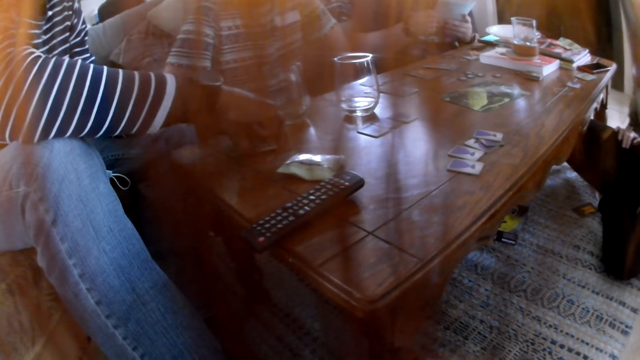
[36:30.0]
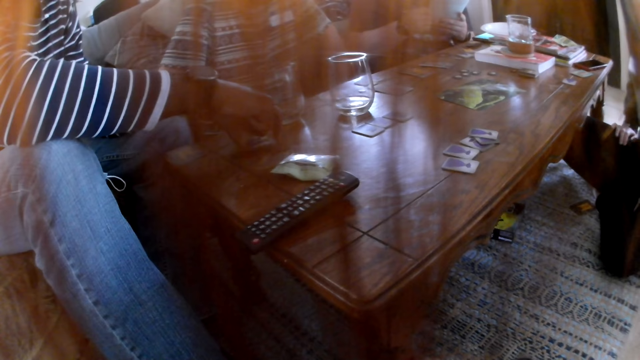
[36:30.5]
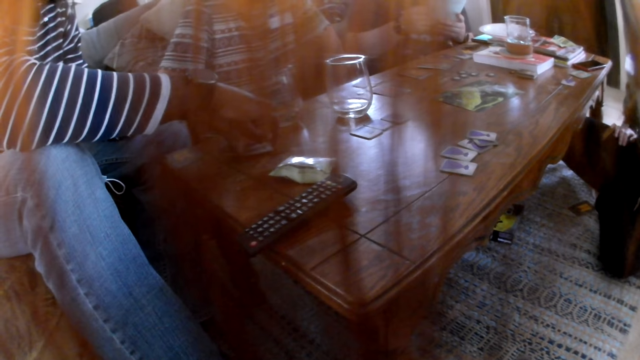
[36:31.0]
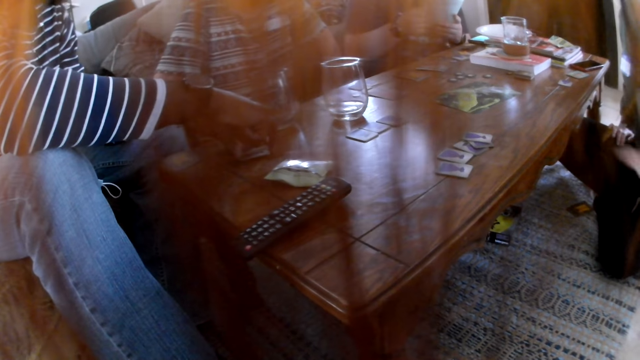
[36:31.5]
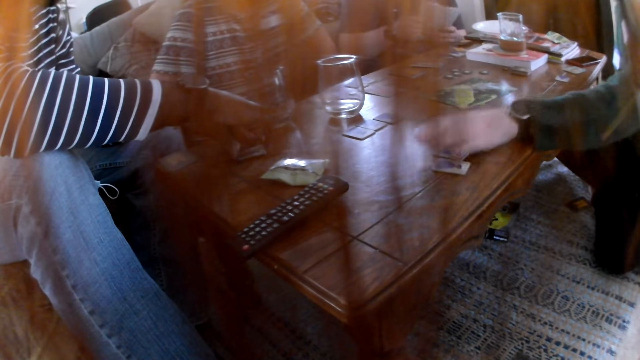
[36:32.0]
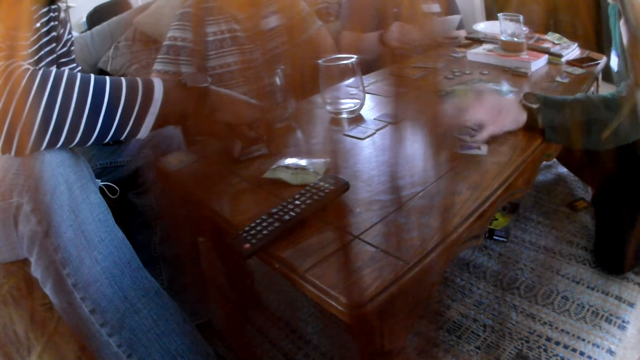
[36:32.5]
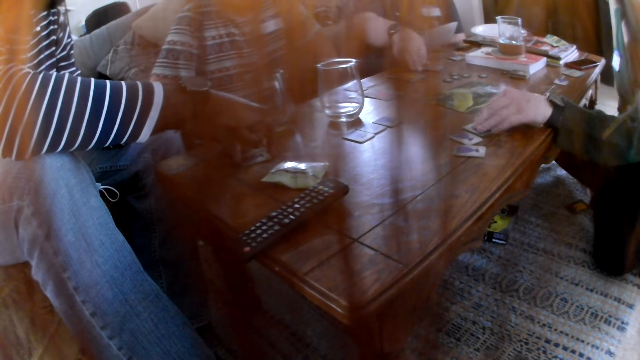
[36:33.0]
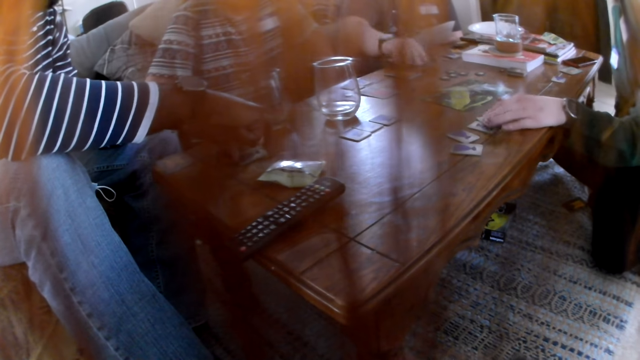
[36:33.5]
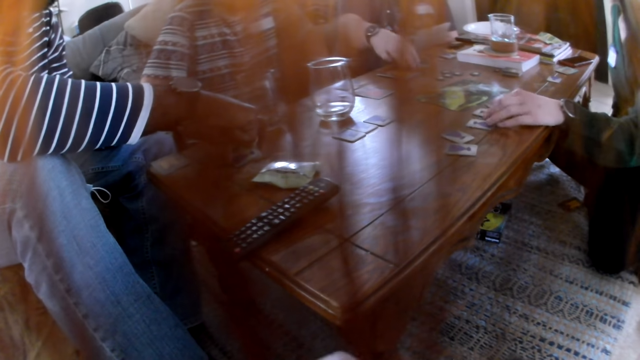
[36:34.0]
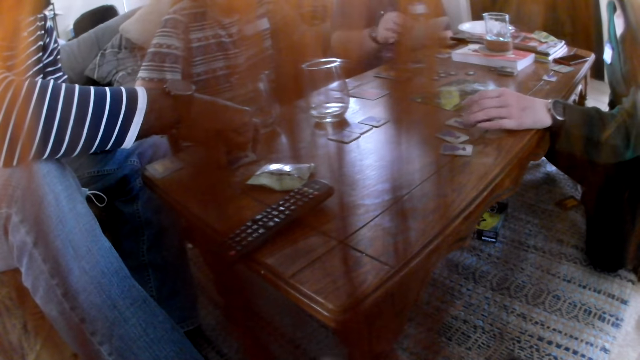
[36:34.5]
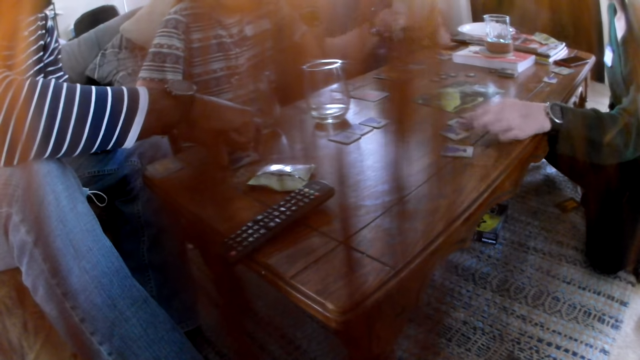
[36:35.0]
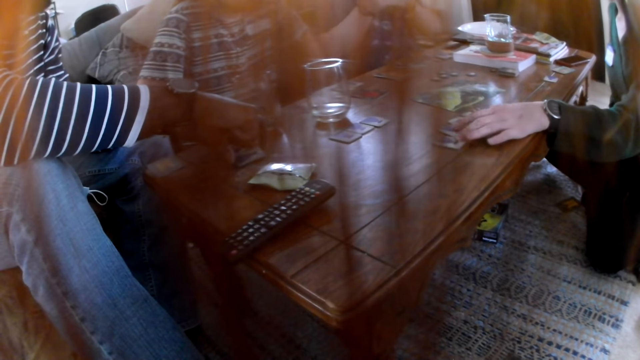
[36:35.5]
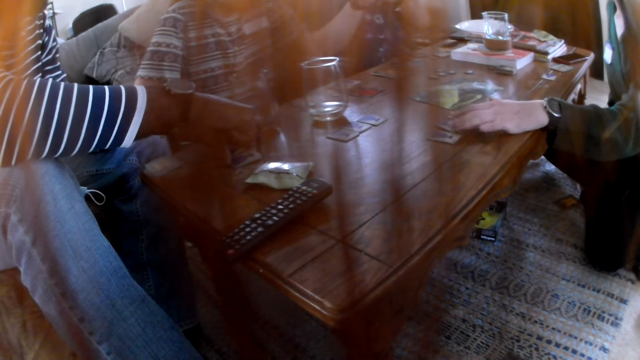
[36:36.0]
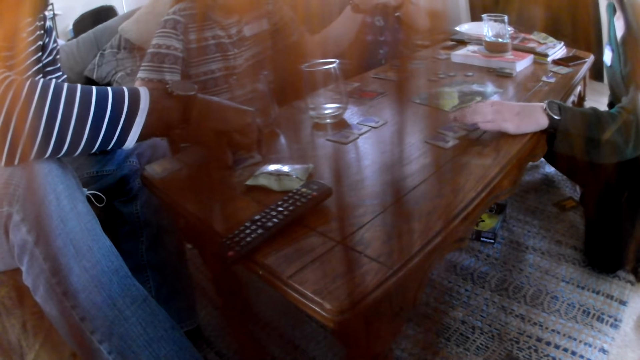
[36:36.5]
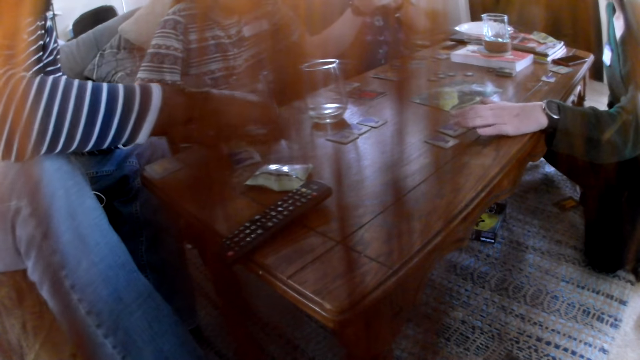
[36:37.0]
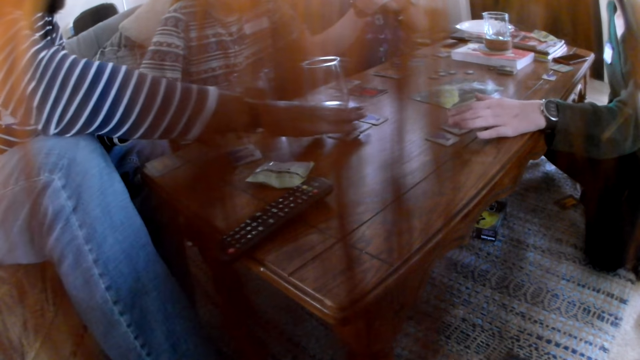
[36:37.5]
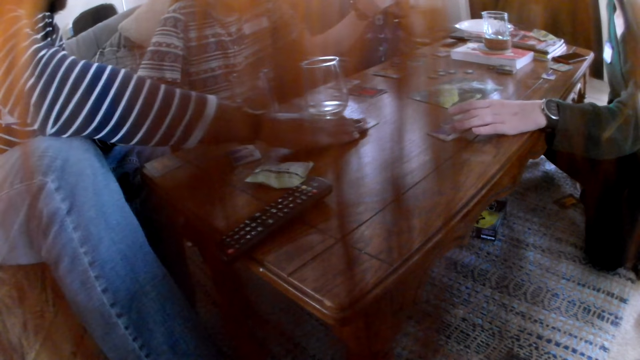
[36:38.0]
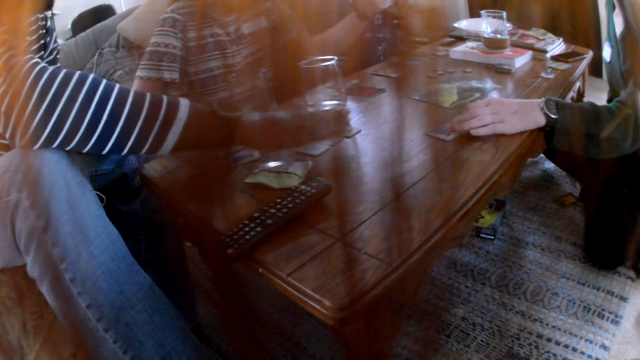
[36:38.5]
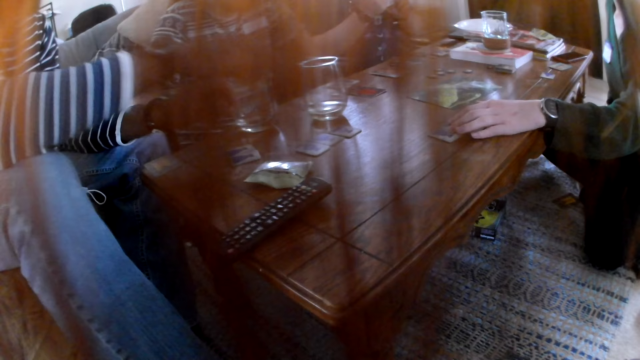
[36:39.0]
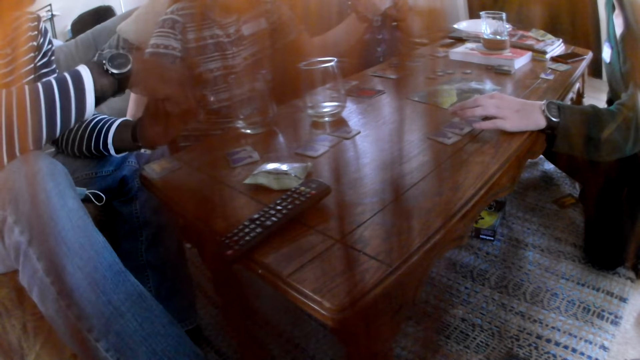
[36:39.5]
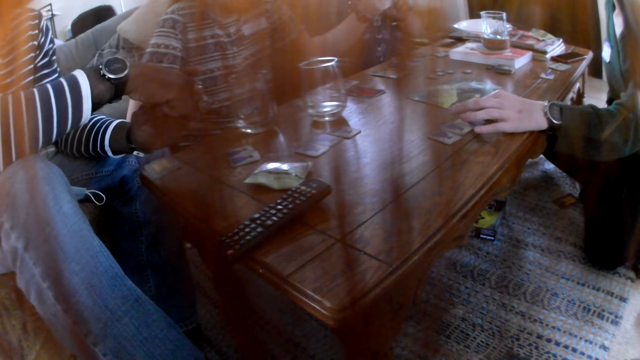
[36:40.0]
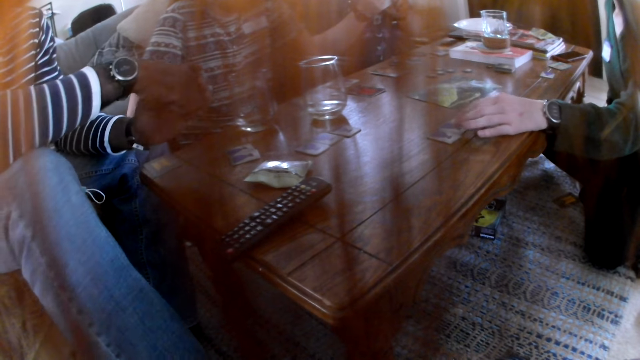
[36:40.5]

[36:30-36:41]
A man places a card on the table. A woman moves cards on the table with her left hand. Another man flips a card from the table with his right hand and moves a card on the table. The woman arranges the cards on the table. The first man moves cards on the table with his right hand.

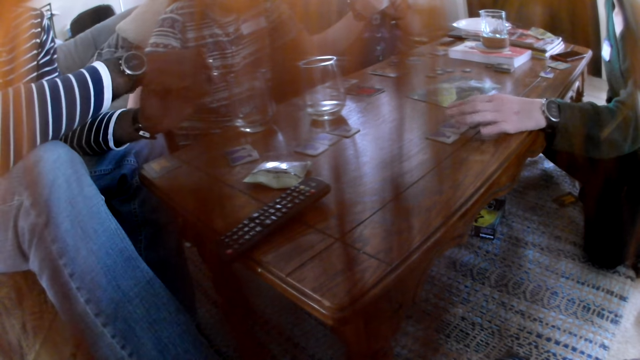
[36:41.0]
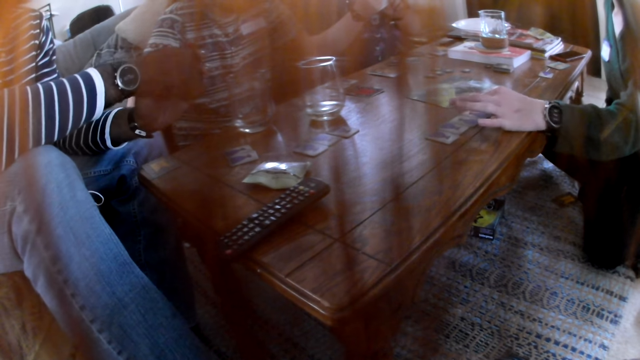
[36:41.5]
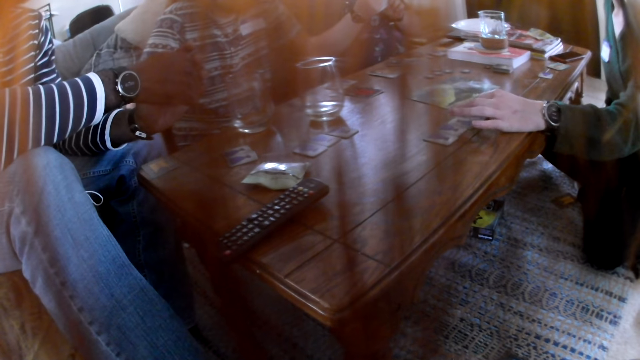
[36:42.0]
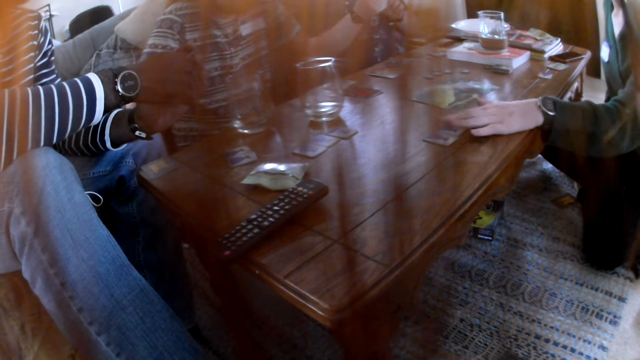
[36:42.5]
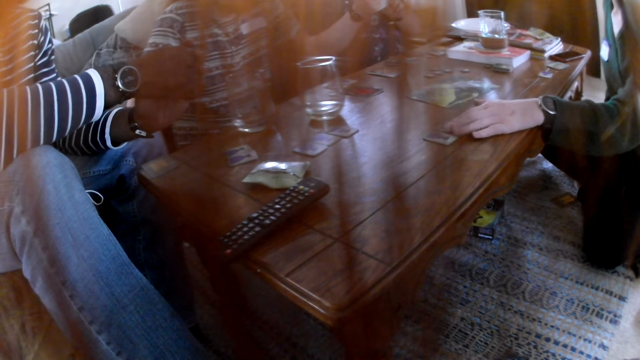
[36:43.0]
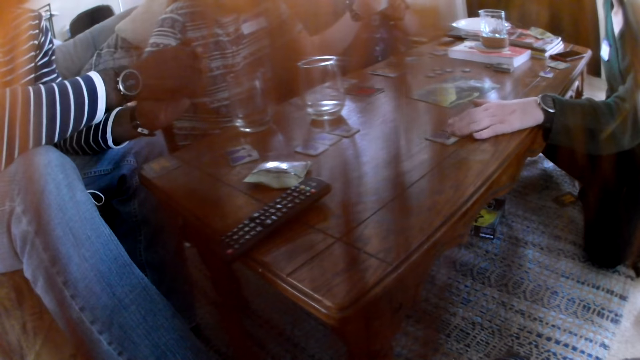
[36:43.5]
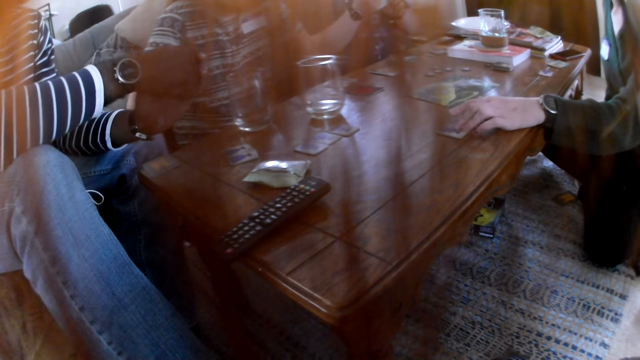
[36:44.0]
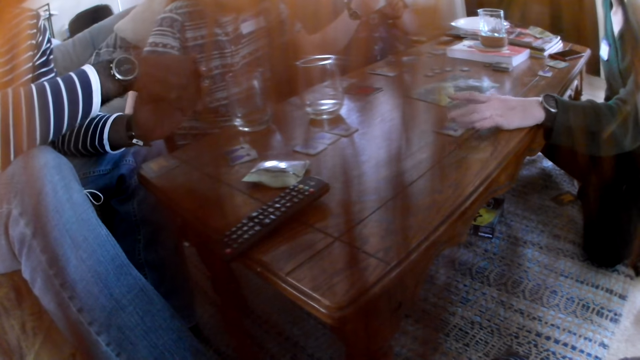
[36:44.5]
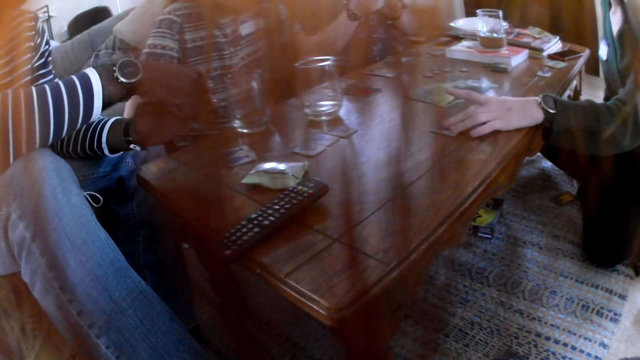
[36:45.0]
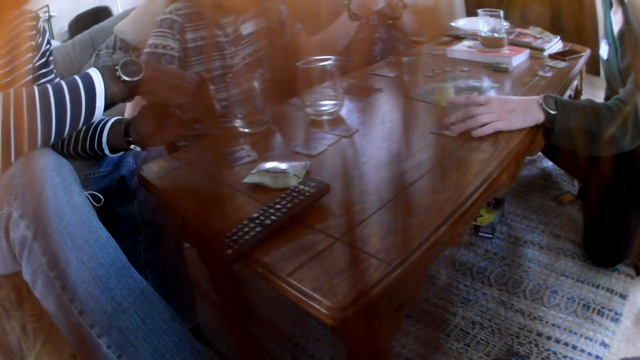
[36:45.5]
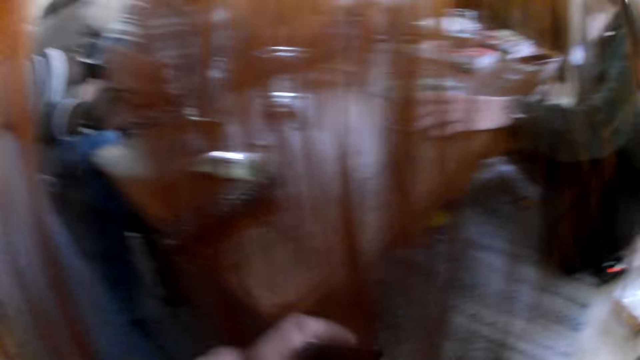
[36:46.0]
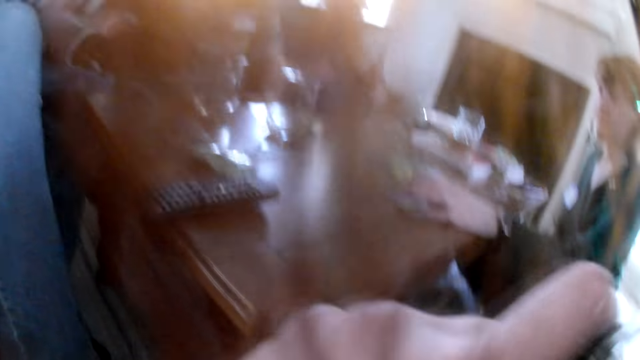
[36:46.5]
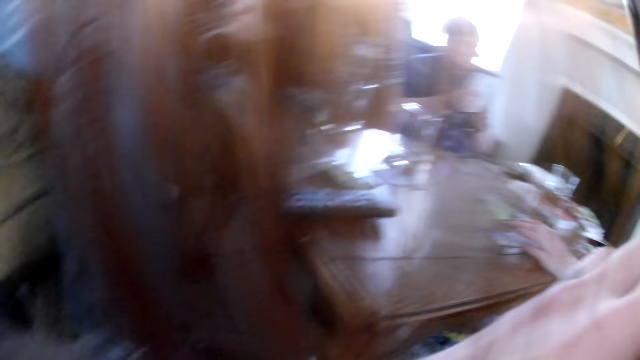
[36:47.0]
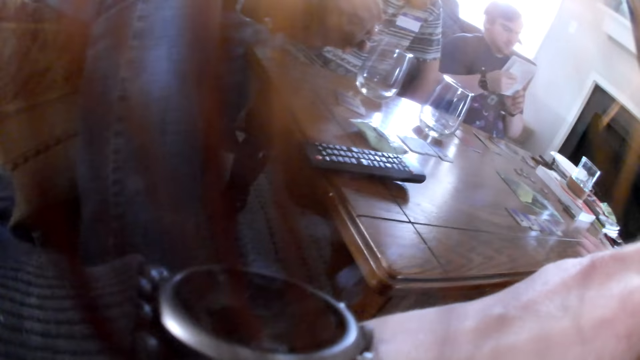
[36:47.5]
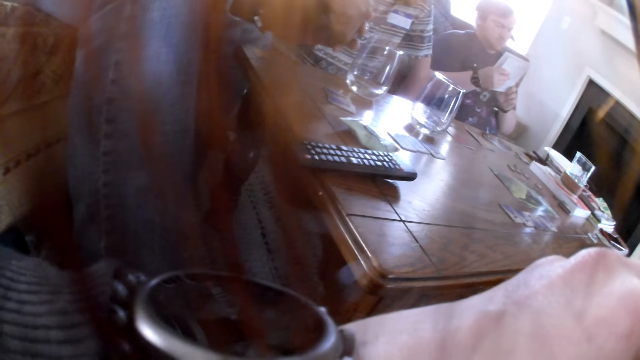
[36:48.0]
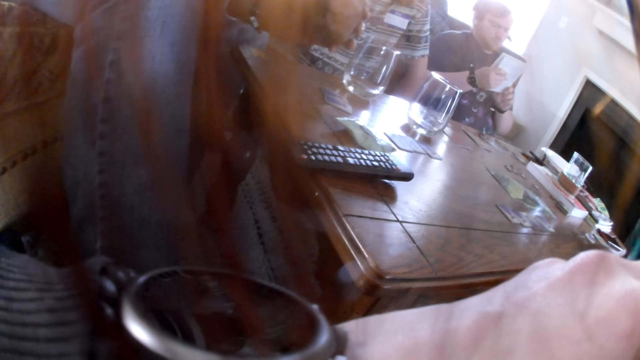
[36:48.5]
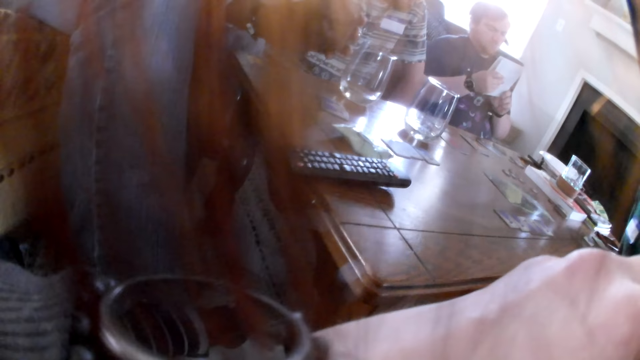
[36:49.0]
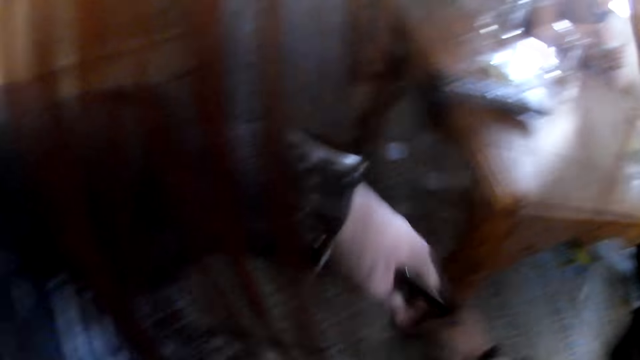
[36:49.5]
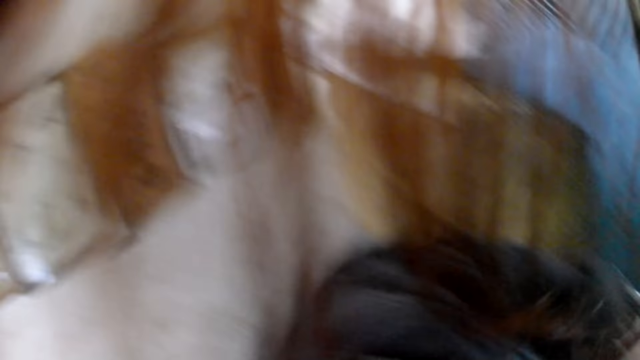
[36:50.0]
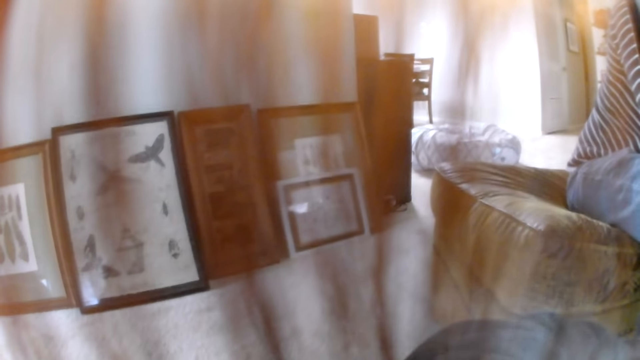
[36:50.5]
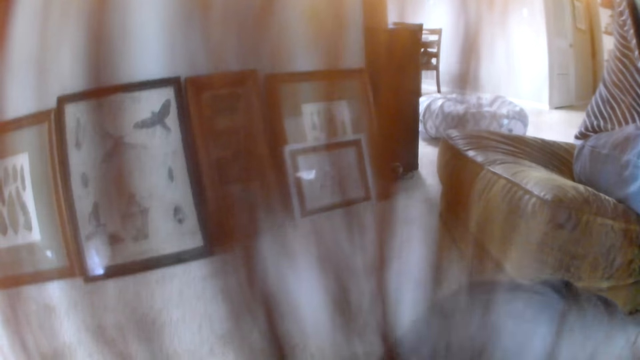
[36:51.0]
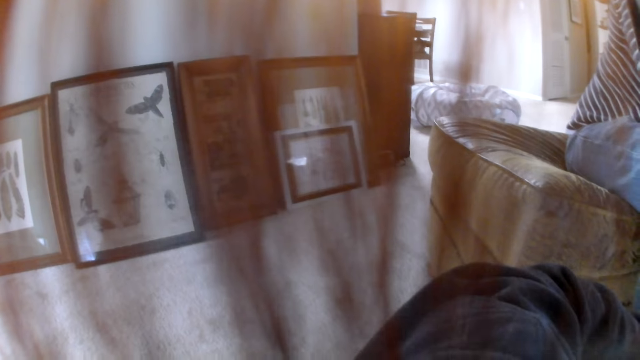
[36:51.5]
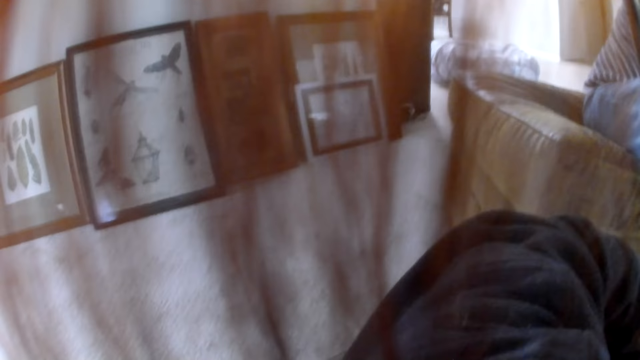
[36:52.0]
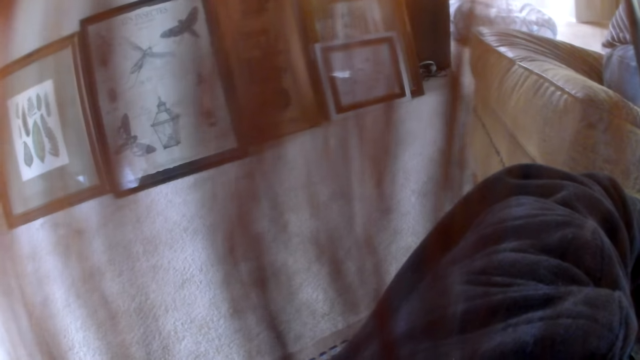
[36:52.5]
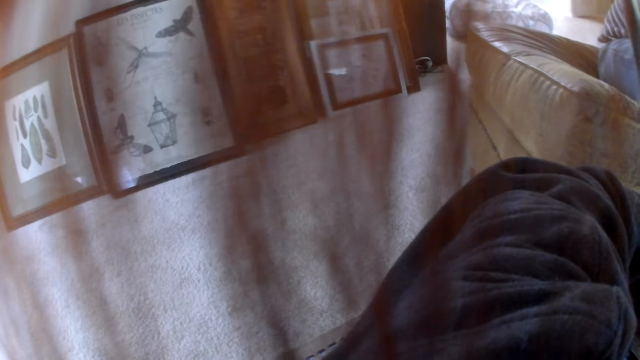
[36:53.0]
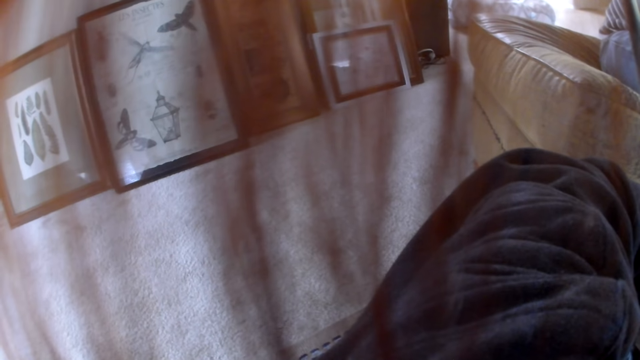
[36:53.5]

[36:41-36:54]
The camera wearer looks around the table. A woman moves cards on the table. The camera wearer lifts her left hand. She looks at a man. She stares at the wall art.
